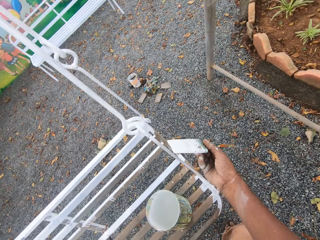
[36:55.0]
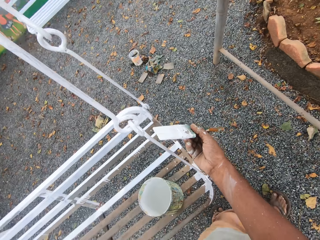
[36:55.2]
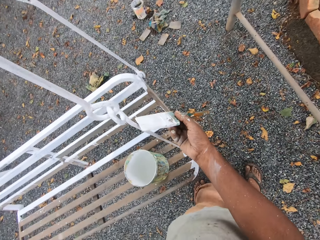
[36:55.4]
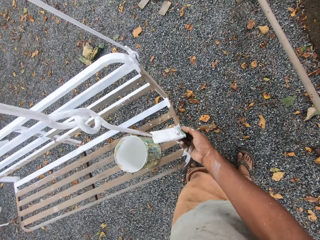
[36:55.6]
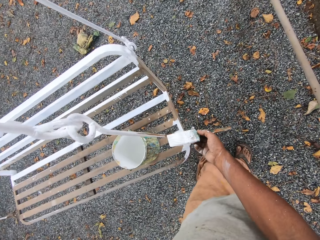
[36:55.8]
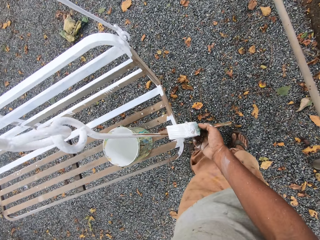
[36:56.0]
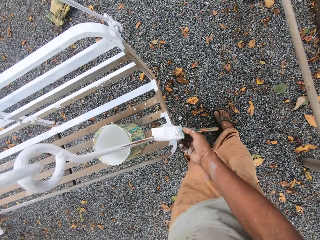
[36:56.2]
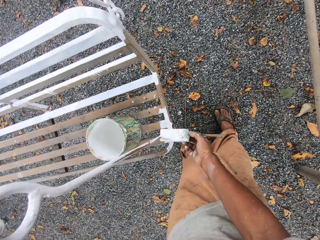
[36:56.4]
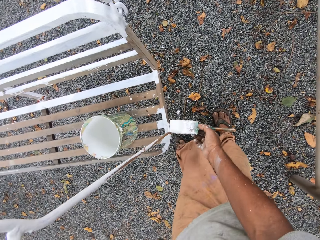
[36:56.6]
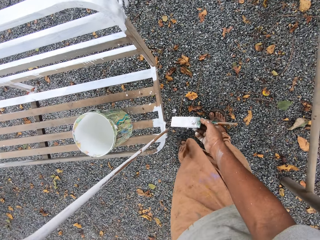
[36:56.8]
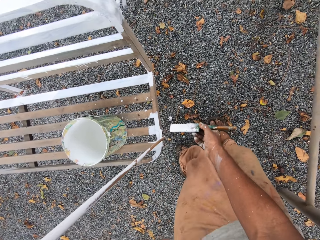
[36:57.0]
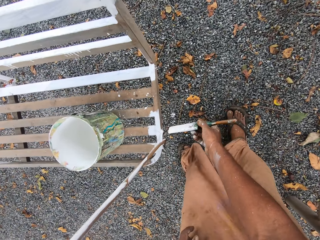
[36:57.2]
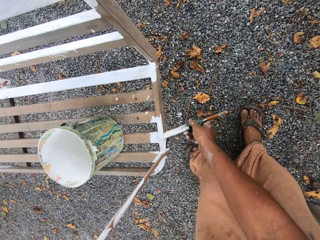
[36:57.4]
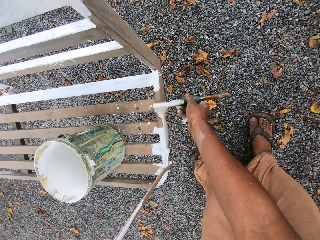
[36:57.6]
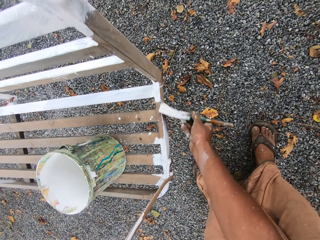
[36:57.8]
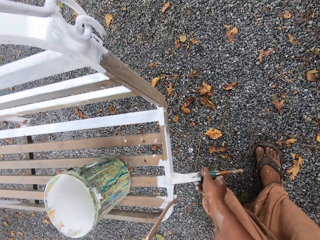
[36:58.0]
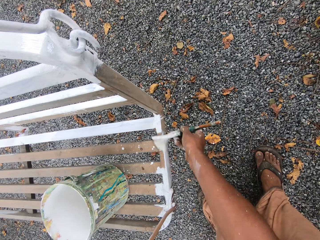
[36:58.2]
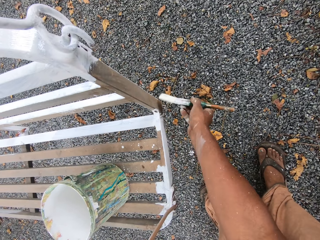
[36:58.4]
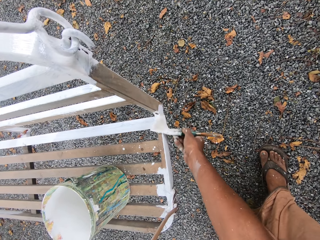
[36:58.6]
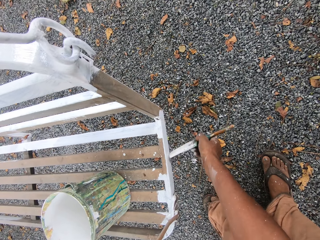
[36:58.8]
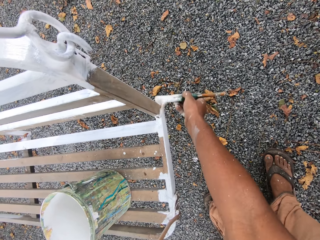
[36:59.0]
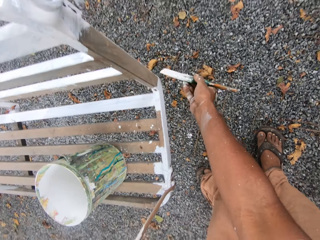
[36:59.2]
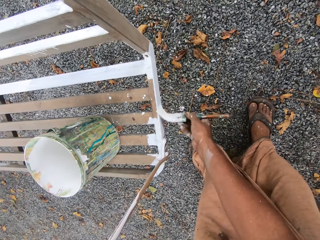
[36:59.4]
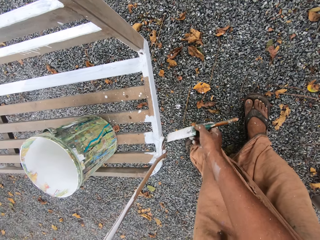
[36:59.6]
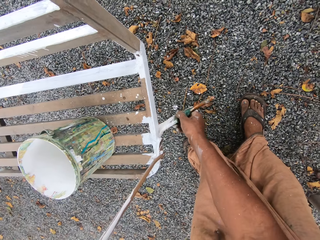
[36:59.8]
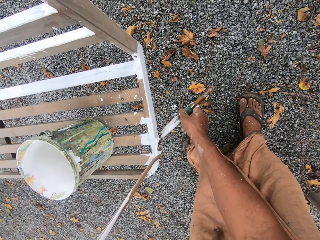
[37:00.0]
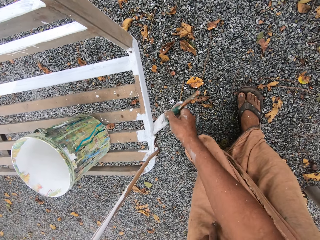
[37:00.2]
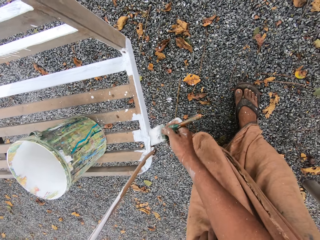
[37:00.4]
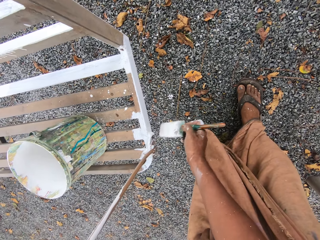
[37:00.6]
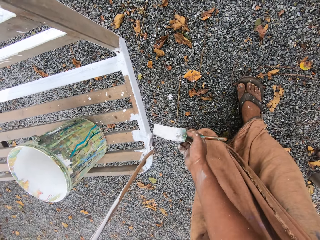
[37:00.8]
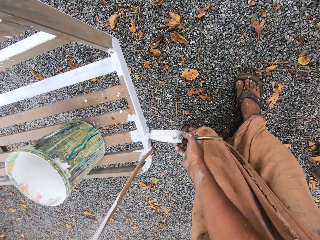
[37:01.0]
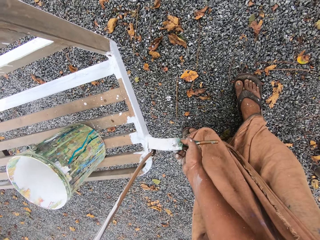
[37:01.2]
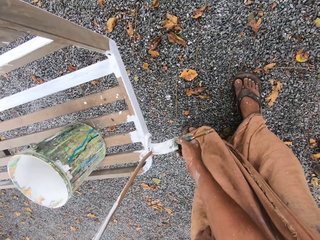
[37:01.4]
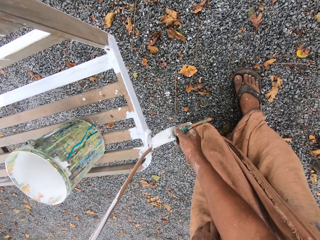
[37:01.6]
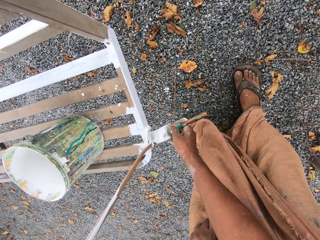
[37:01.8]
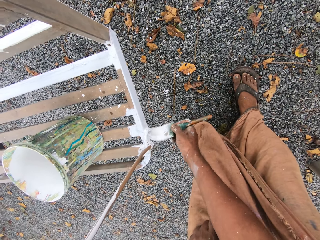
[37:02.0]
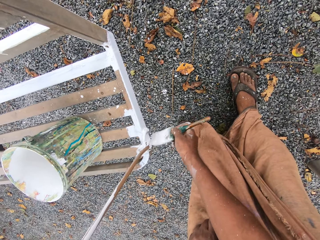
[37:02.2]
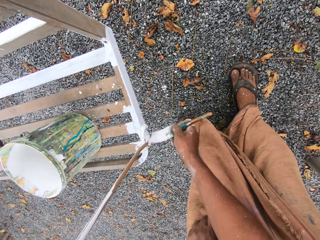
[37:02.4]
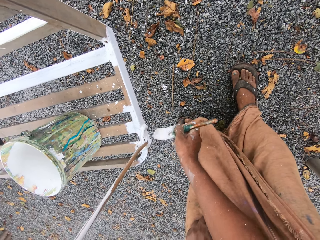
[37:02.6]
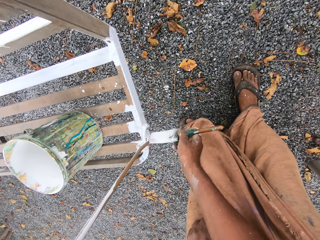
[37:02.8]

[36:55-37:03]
The camera wearer paints the swing cord with the paintbrush. They paint the swing chair with the paintbrush.

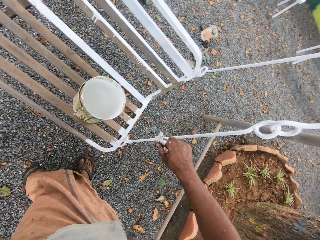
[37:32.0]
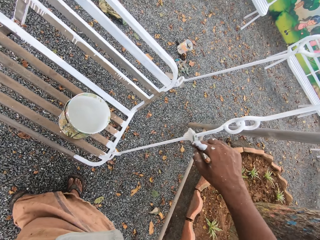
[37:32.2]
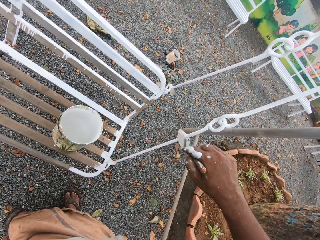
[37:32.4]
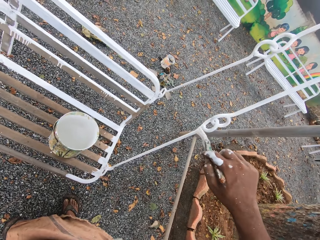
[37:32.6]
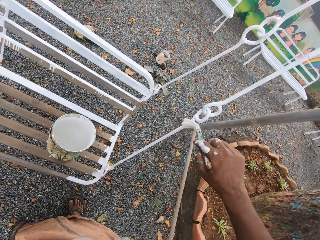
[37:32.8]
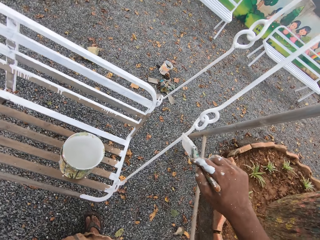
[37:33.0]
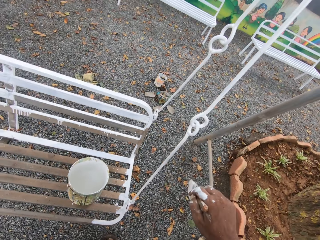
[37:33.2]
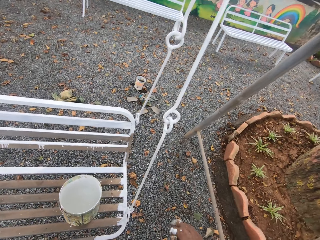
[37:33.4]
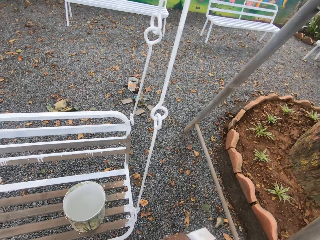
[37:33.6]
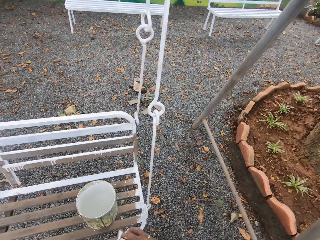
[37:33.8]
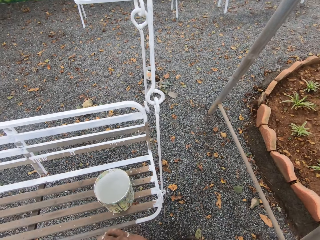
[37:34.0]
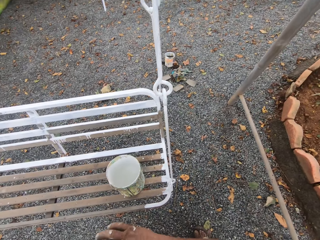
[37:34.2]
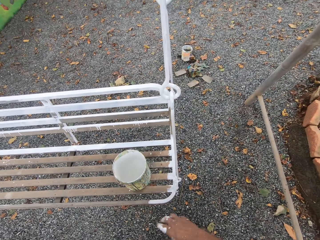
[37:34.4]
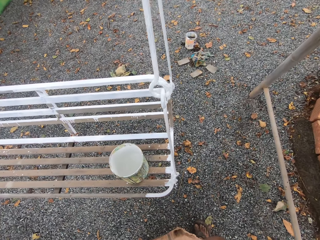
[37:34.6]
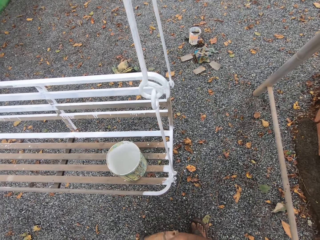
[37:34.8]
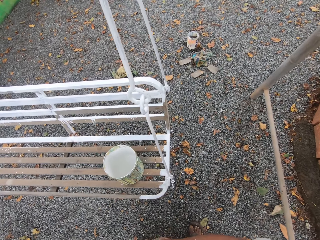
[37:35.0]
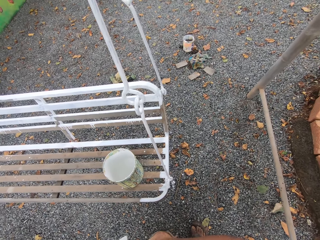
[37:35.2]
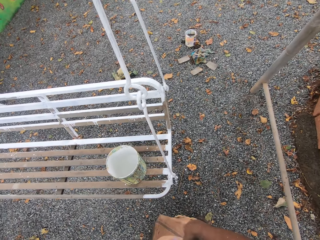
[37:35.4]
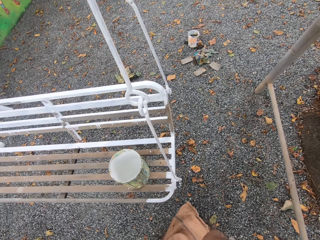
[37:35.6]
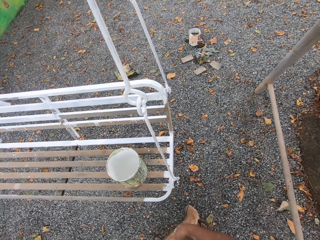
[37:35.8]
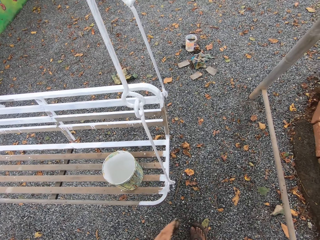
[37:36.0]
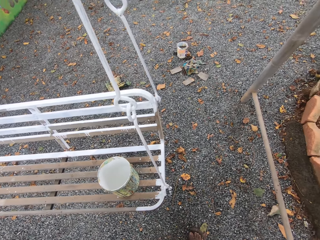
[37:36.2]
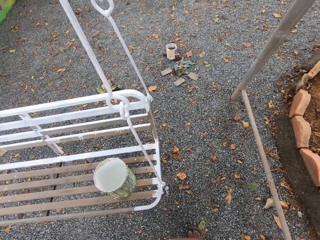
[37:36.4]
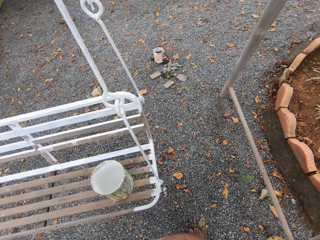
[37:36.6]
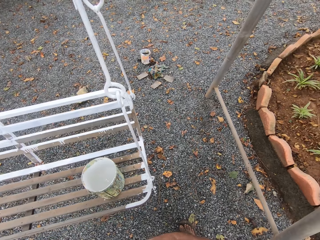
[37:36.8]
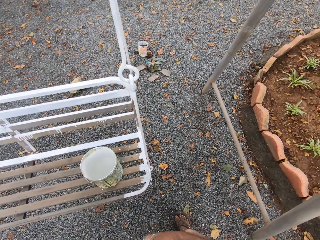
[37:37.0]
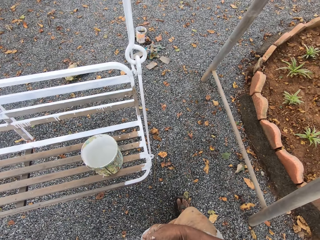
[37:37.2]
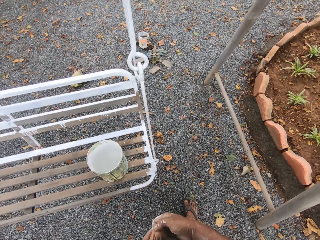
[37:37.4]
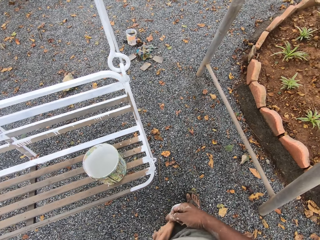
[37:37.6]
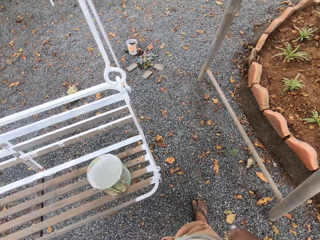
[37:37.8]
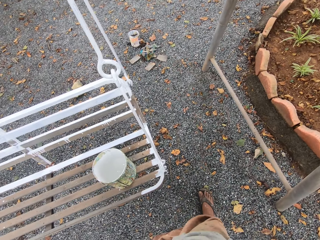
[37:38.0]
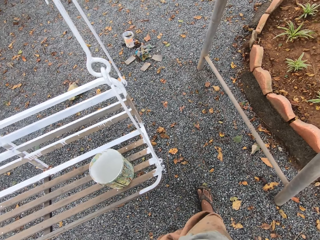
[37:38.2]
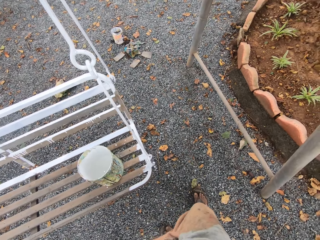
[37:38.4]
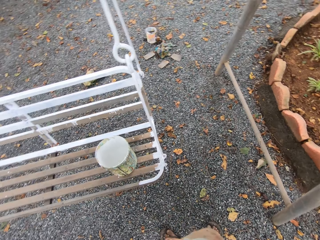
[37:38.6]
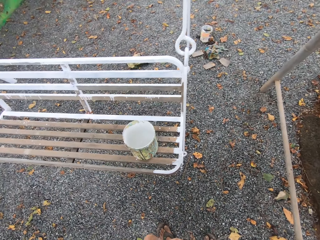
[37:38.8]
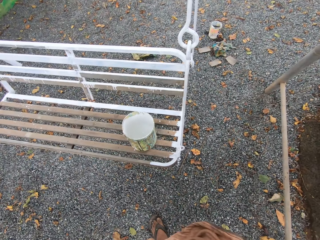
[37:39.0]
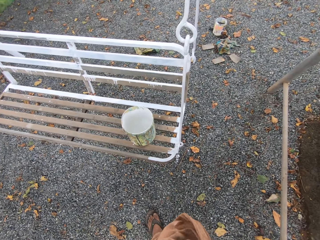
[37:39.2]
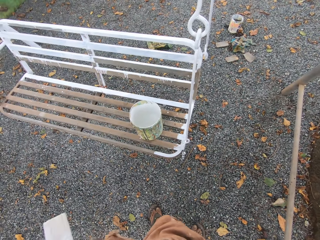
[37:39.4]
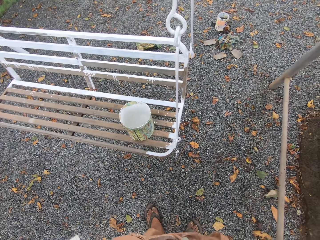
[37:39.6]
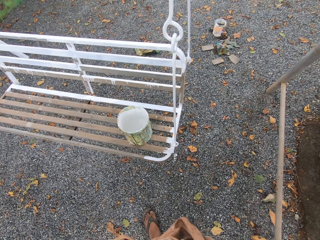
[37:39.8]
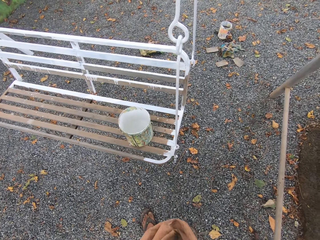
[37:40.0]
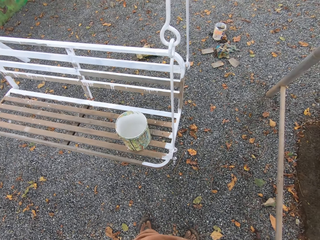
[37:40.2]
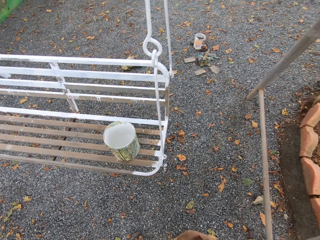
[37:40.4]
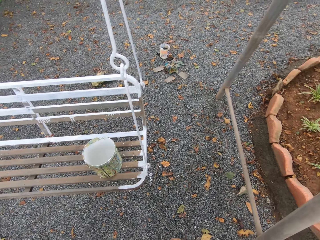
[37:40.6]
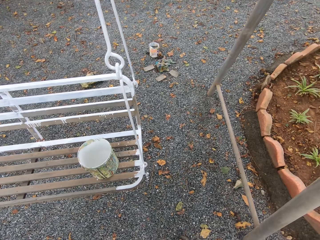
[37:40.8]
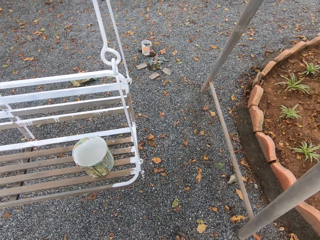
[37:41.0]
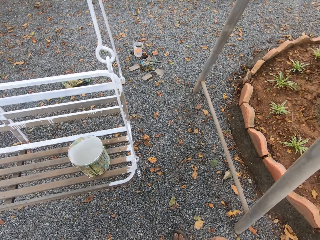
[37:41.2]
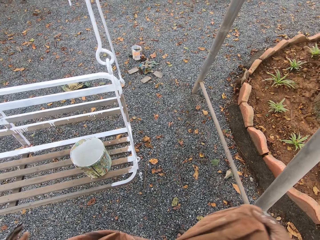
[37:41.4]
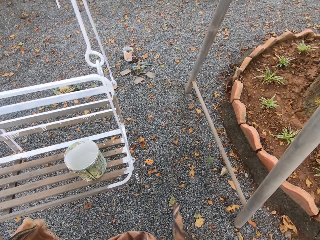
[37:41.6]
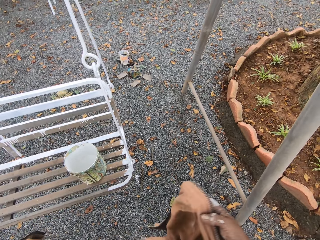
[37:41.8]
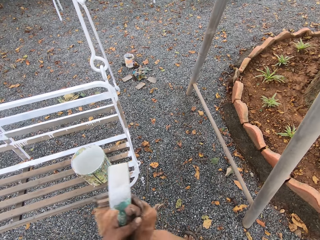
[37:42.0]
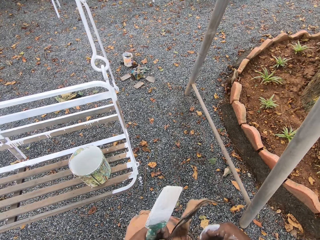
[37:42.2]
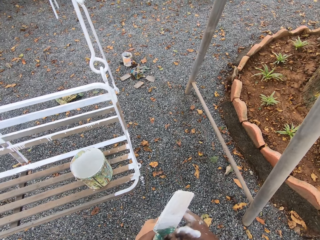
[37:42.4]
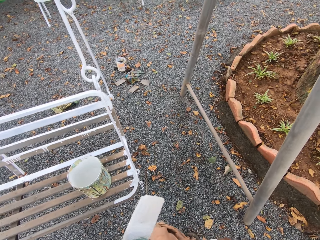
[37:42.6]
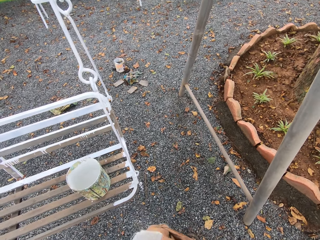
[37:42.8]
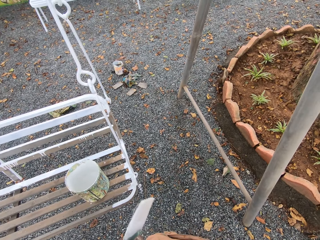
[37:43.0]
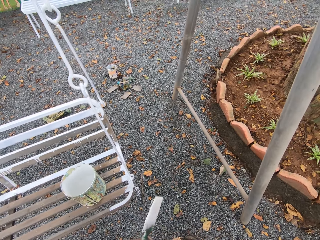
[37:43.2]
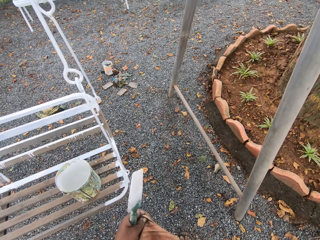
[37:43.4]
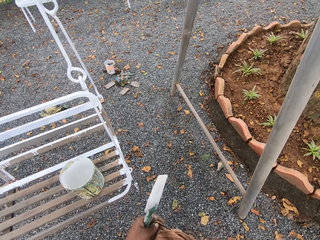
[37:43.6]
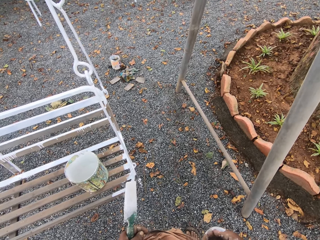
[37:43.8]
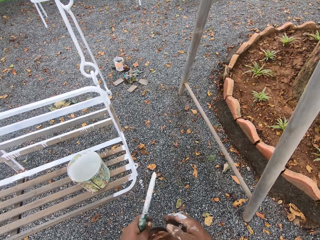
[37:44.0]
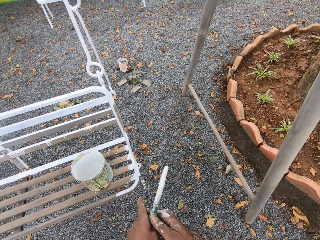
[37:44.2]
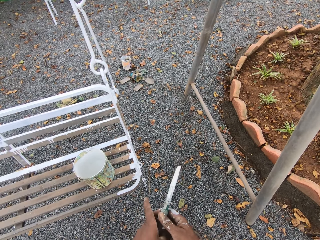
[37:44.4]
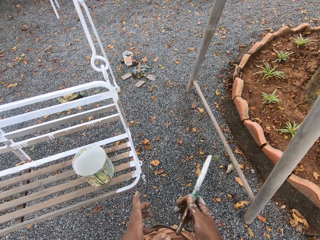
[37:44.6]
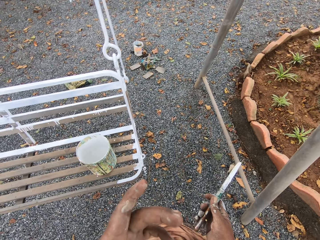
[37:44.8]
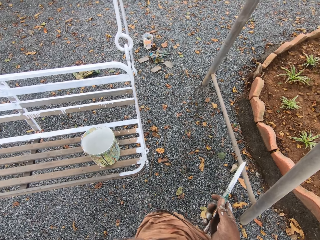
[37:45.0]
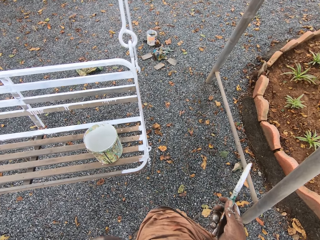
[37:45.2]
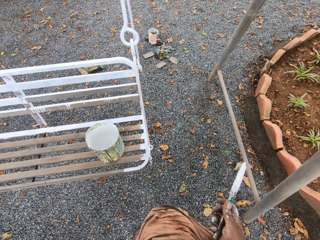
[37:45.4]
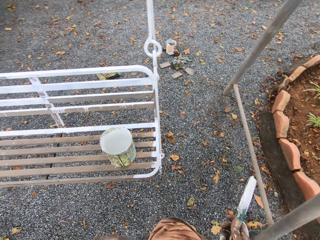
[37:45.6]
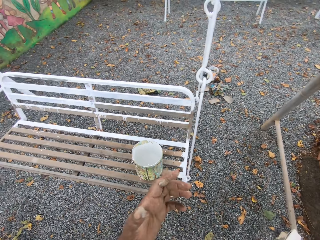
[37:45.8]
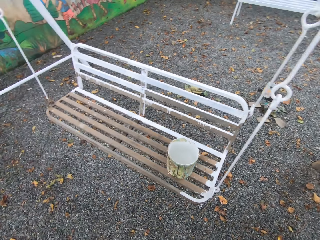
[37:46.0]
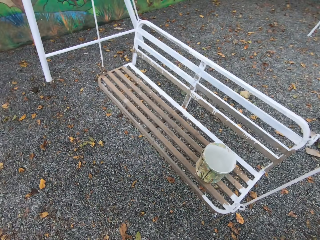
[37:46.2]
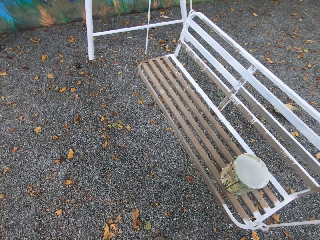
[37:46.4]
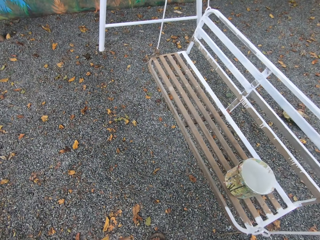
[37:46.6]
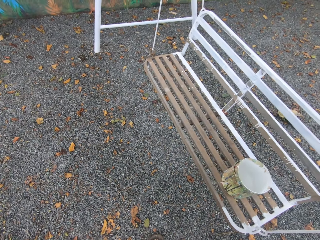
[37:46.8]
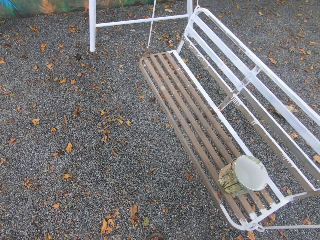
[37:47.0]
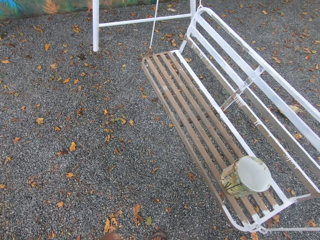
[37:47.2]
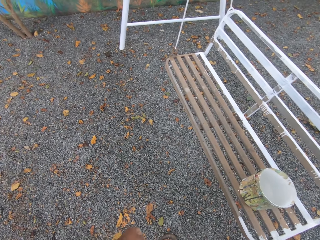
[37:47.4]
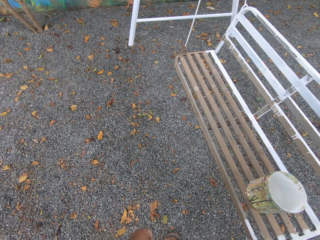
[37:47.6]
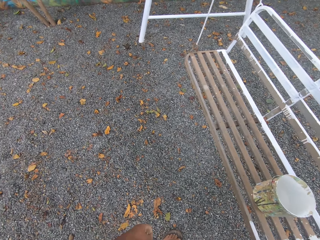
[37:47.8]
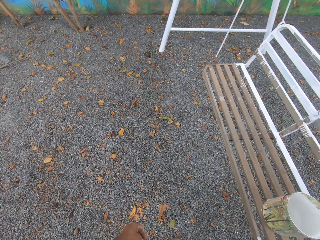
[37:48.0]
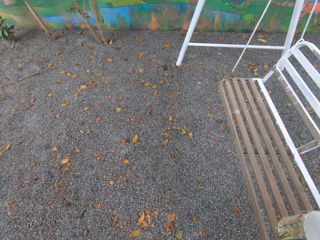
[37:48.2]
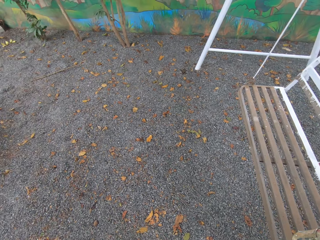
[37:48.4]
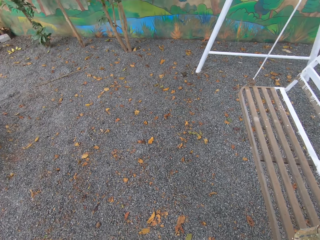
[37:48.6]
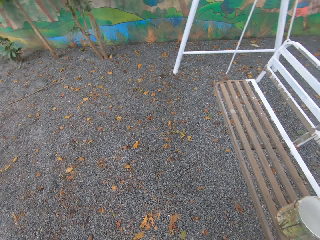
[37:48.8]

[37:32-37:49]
The camera wearer holds the paintbrush with his left hand. He looks at the chair. He holds the paintbrush with his right hand.
